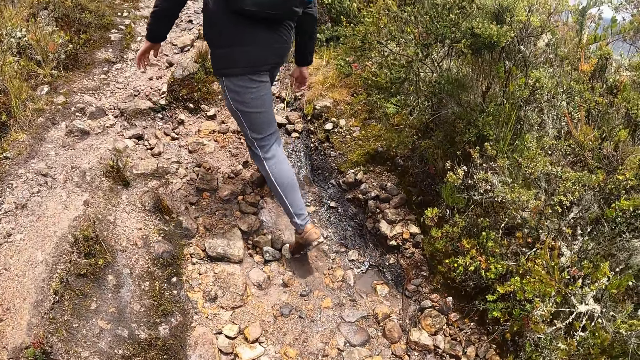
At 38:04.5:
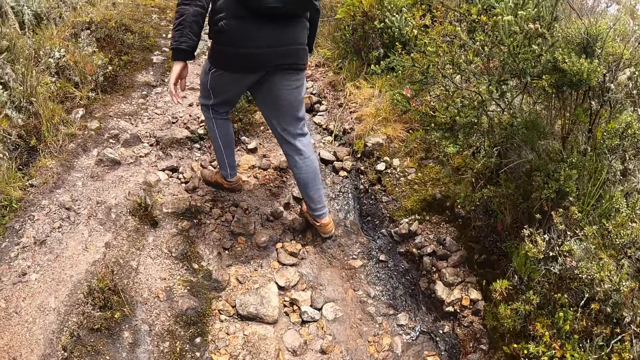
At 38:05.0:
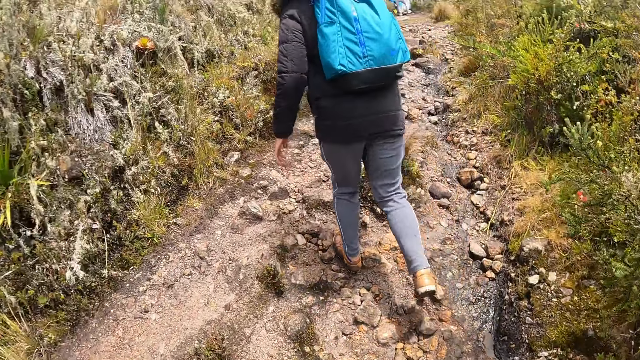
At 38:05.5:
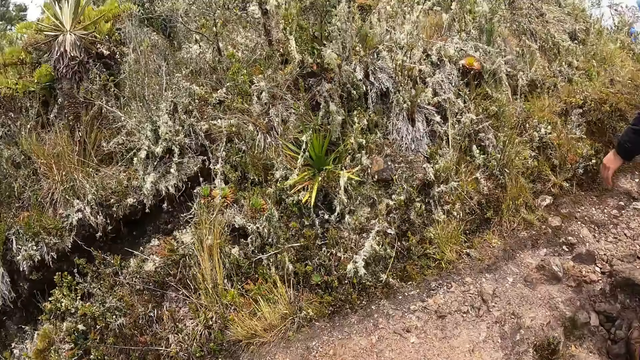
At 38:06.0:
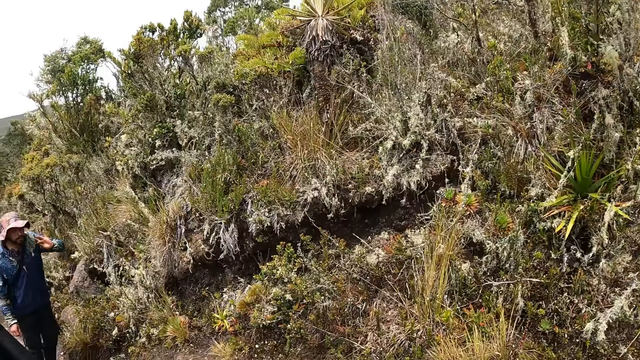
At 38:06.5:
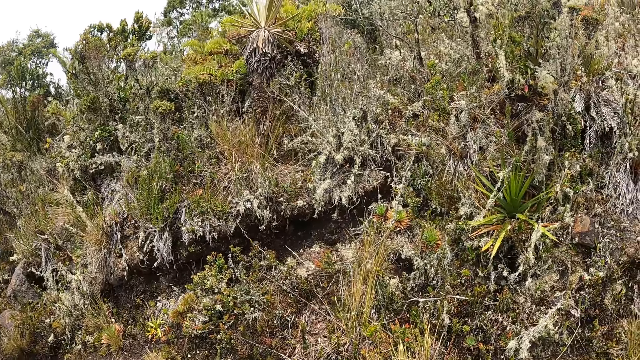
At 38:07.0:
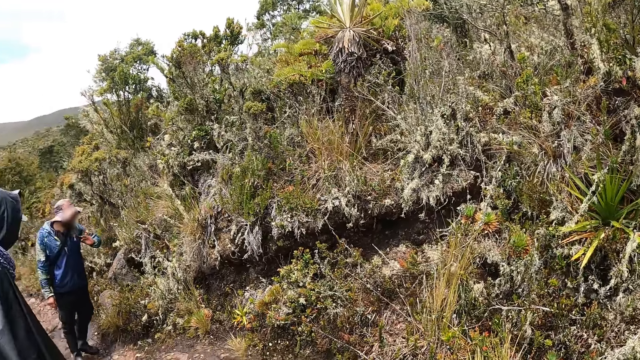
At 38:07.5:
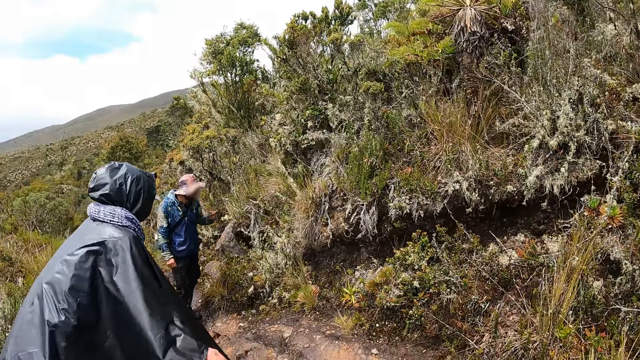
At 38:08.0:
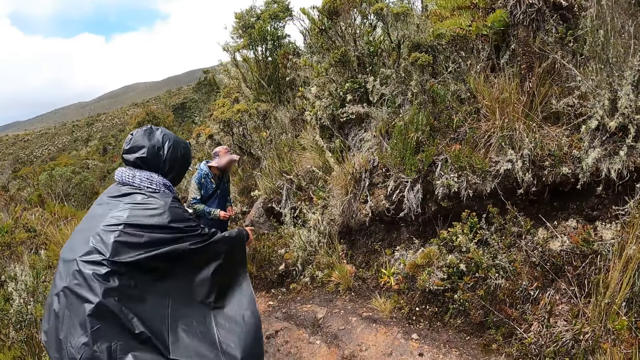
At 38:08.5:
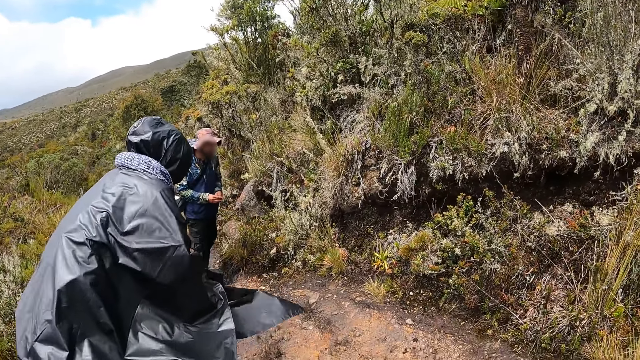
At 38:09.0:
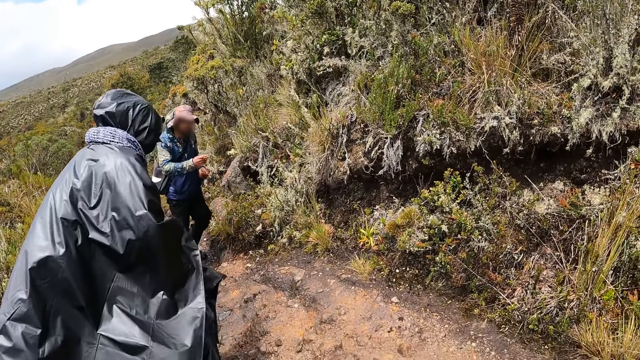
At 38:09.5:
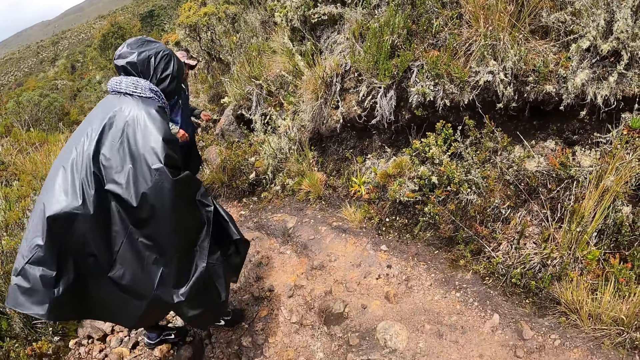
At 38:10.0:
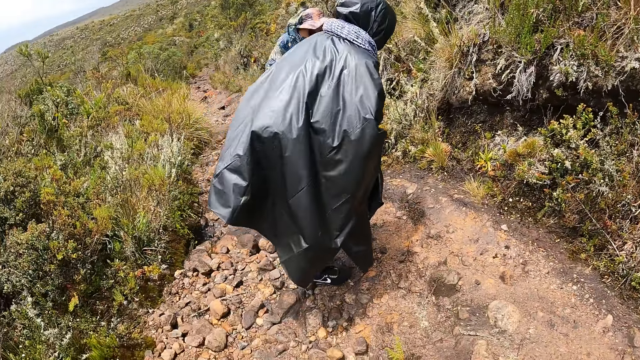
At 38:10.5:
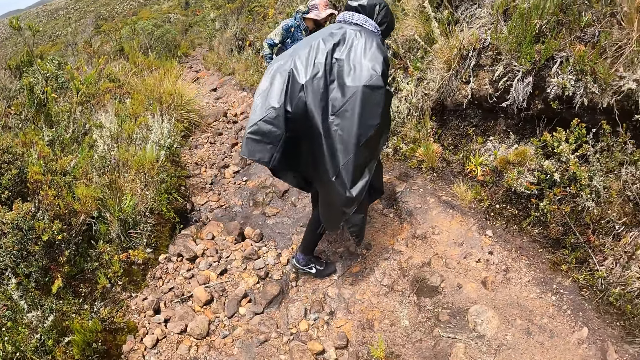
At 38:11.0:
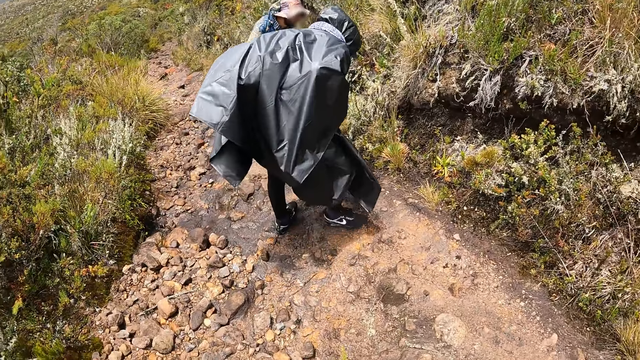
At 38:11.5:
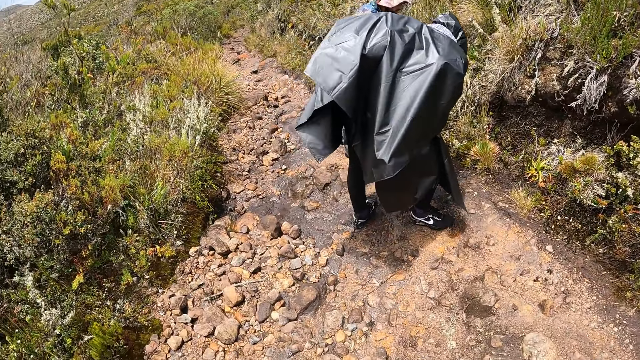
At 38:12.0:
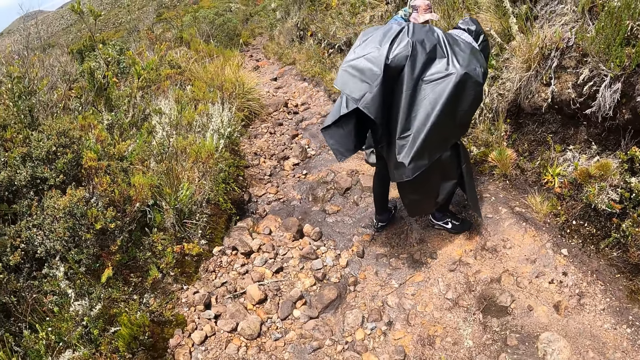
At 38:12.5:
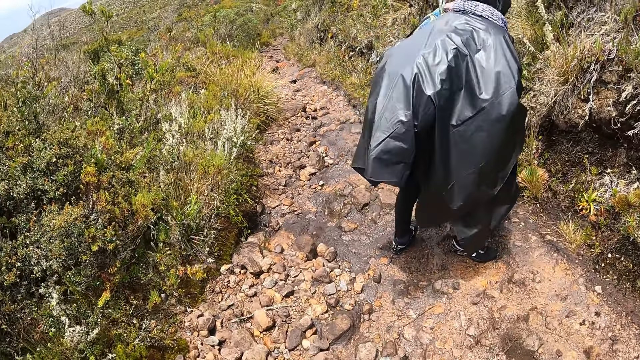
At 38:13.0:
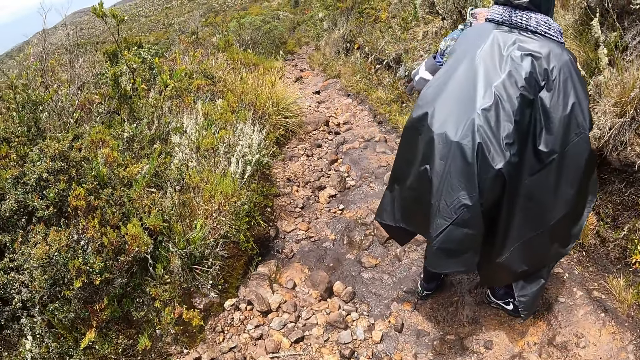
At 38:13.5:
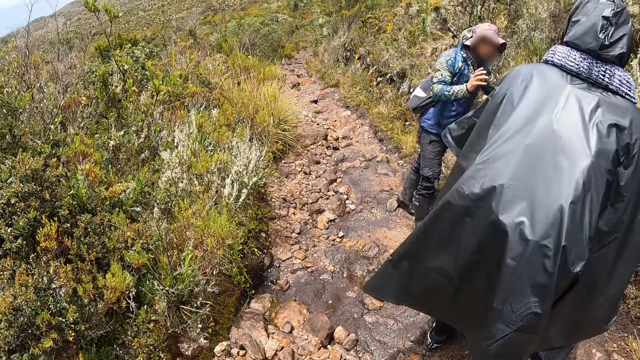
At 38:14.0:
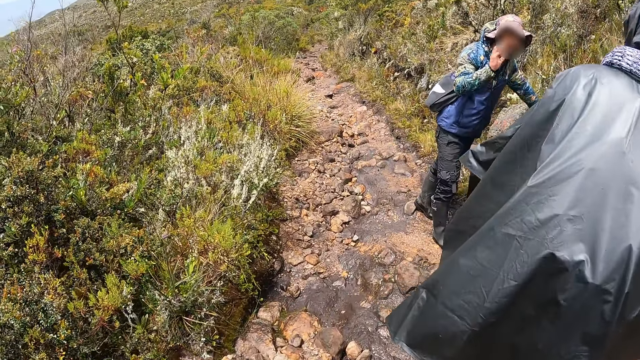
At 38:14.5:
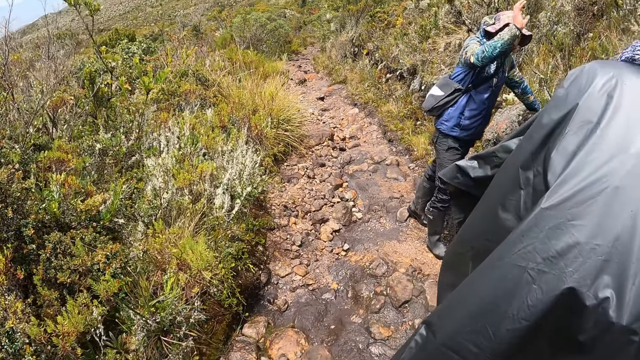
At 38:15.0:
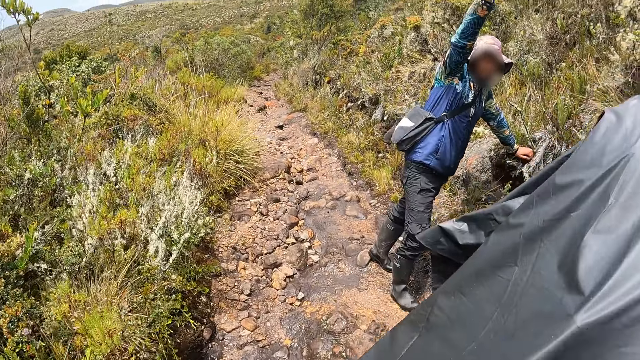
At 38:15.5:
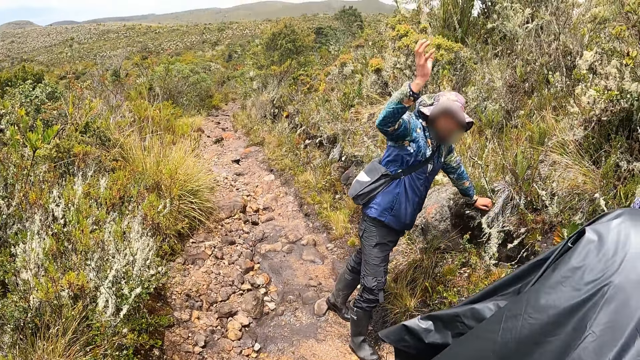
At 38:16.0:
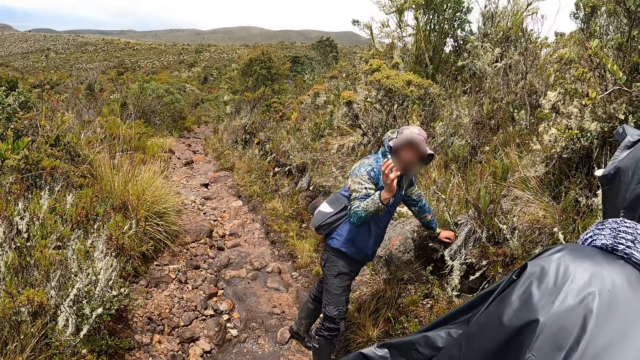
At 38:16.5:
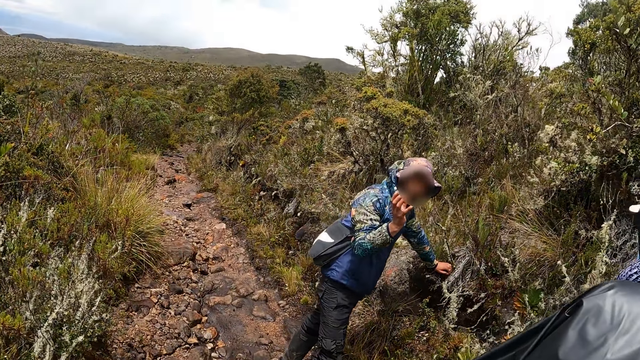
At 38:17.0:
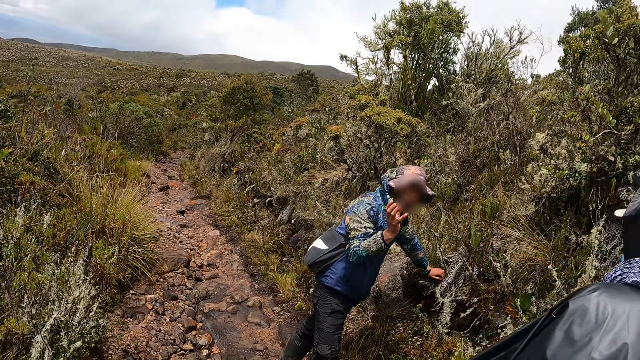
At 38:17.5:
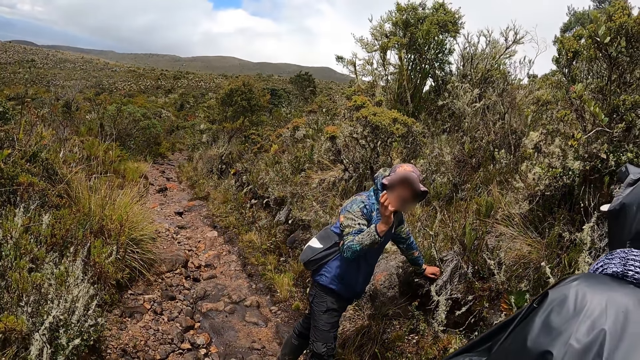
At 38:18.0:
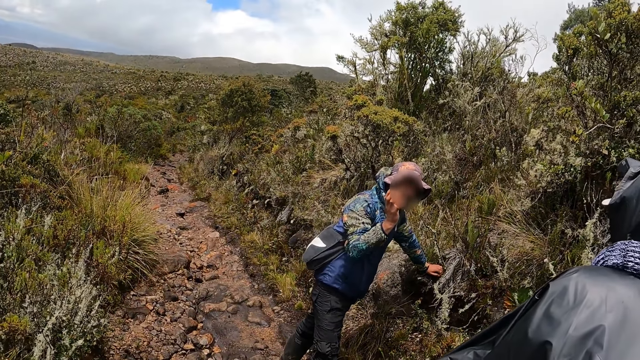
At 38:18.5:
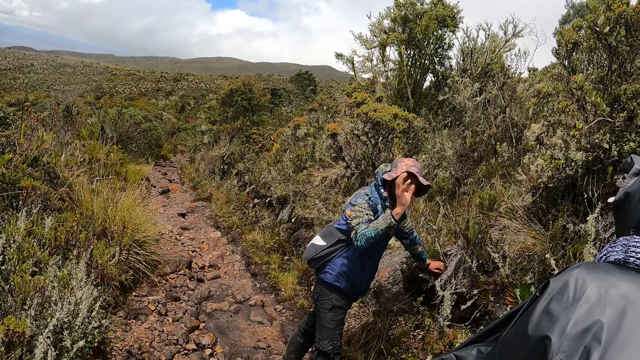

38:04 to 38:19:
The camera wearer looks around. The woman points to the grass or plant on the mountain with her right hand. She walks towards the plant. The woman and the man look at the bushy rock beside the walk path. The woman stares at the plant. The camera wearer walks on the mountain. The other man interacts with the woman. The man demonstrates with his hands. The camera wearer looks around.

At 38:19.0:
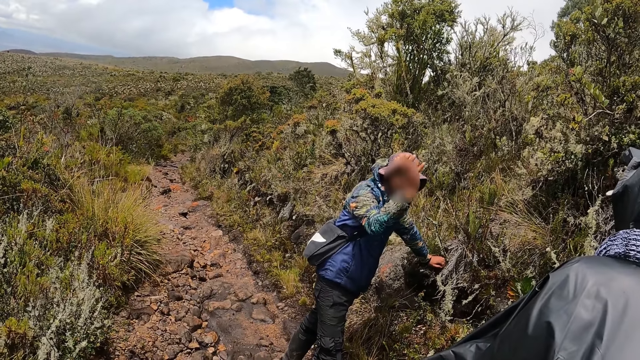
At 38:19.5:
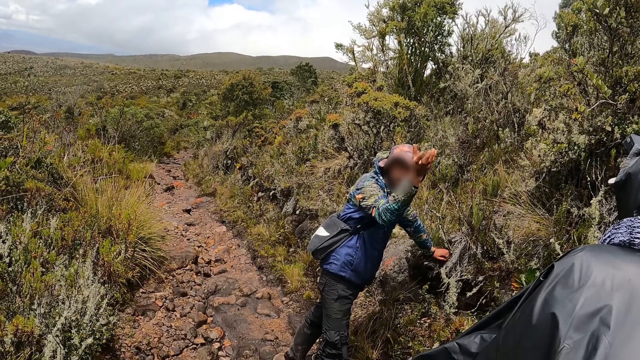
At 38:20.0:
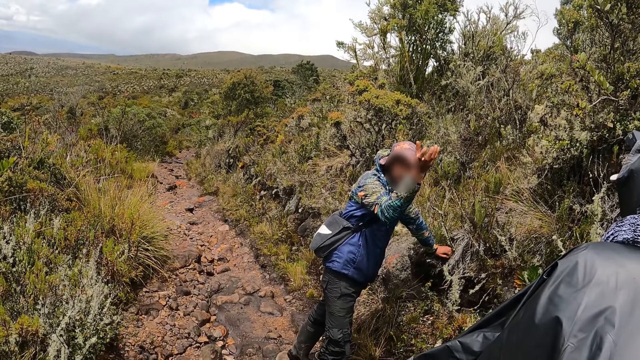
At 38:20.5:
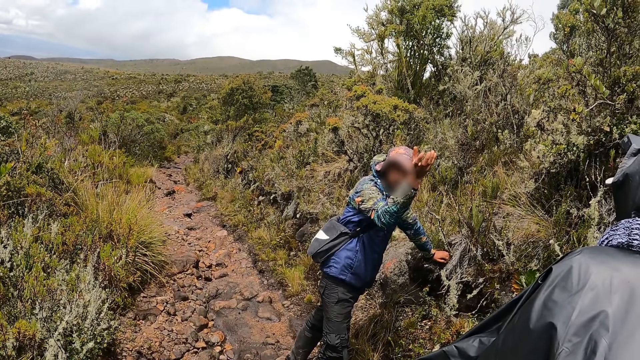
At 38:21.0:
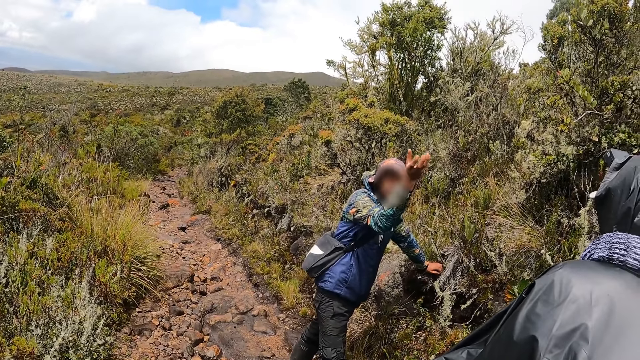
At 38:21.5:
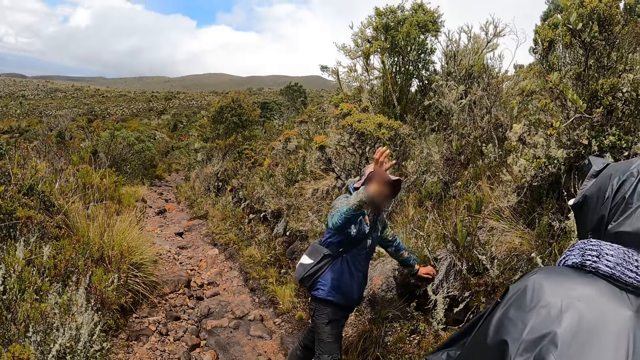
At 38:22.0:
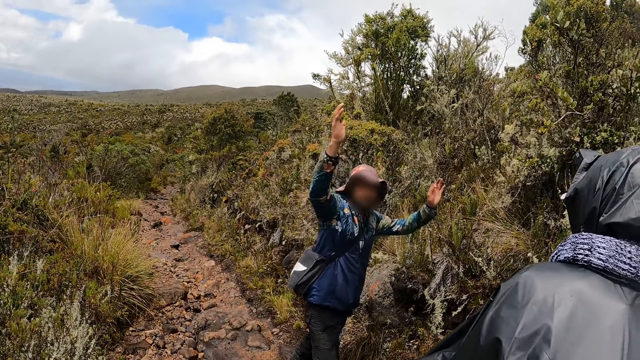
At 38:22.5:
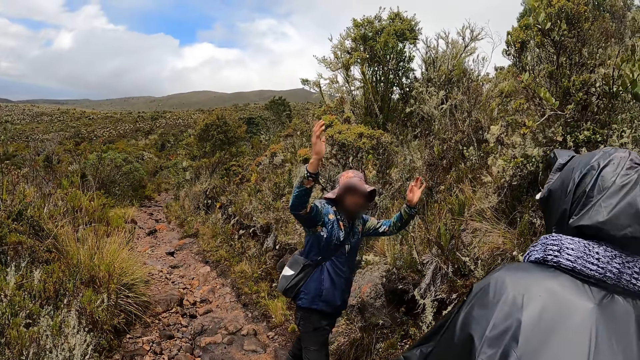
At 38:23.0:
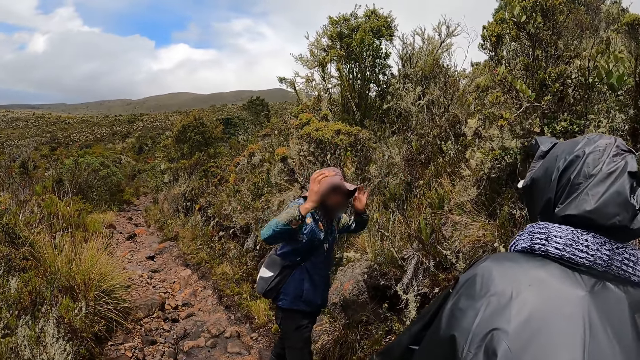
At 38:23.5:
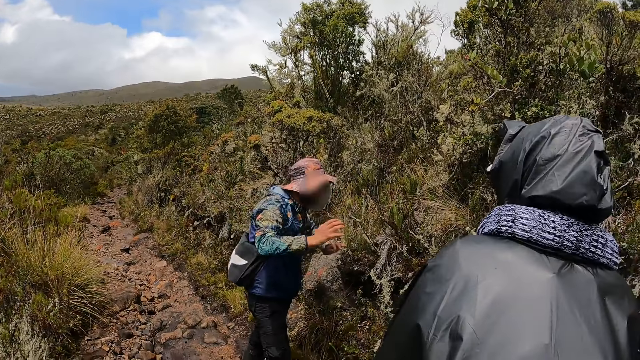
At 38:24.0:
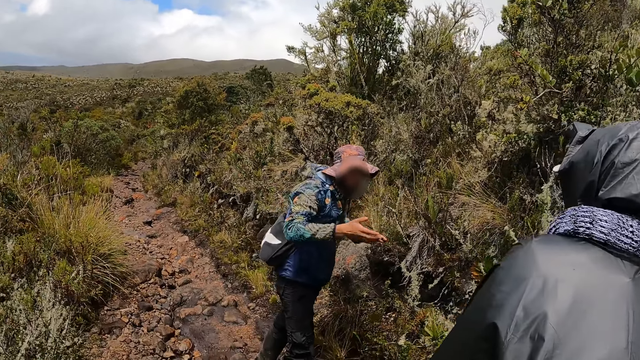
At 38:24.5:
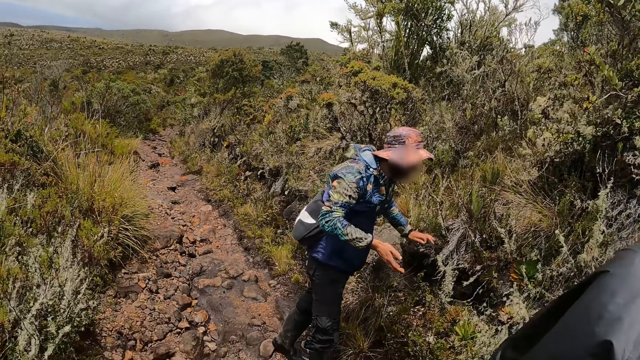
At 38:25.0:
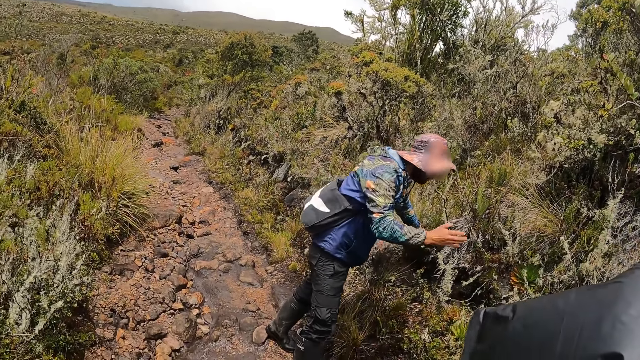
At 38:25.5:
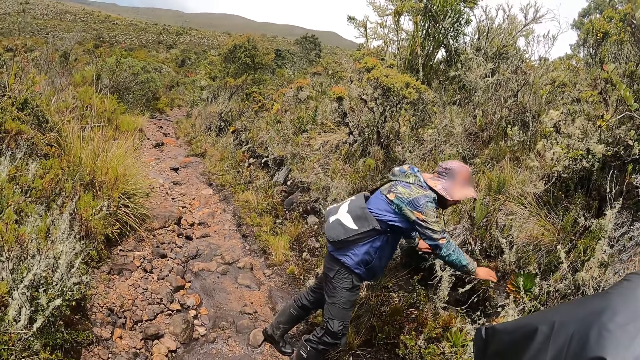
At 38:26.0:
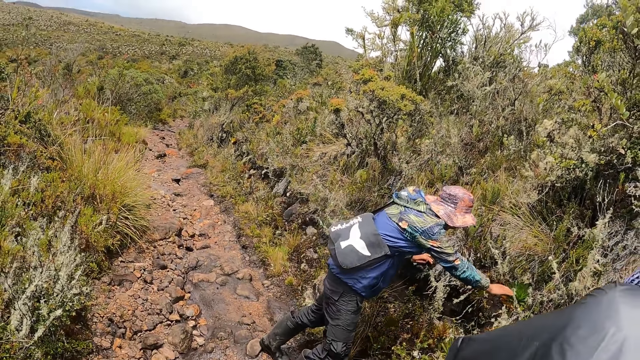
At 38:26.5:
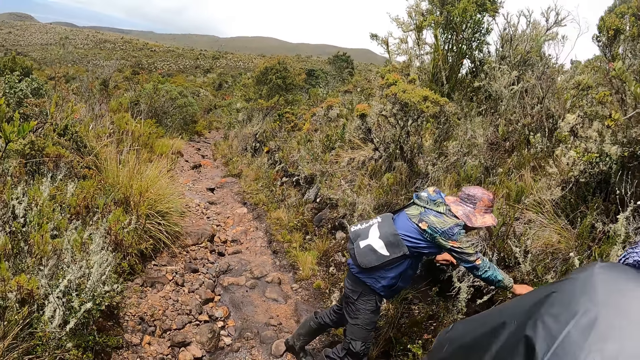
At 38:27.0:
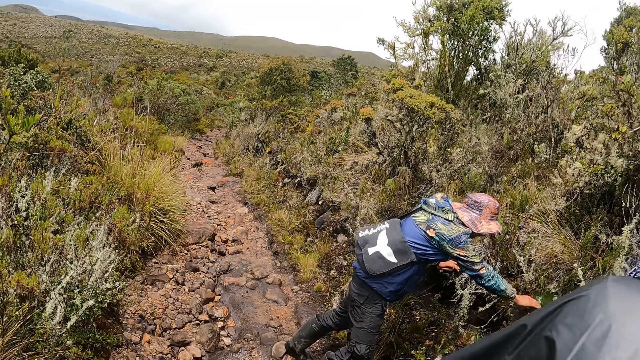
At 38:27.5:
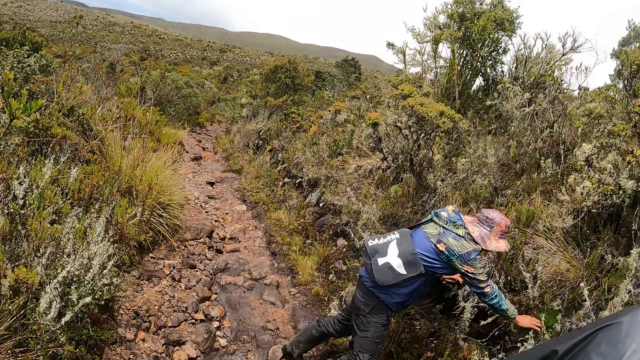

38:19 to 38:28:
The man holds a plant. He touches a grass on the bushy rock with his right hand.
